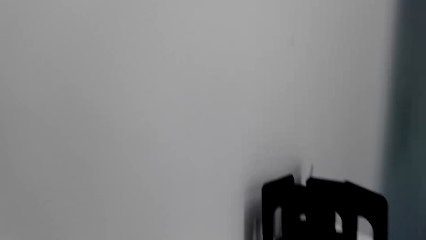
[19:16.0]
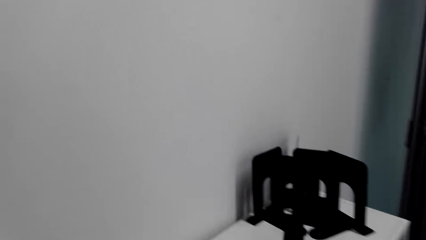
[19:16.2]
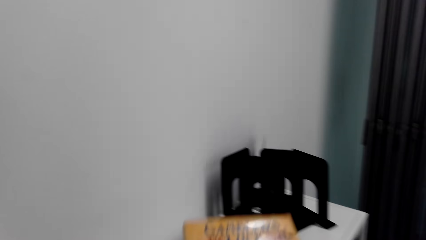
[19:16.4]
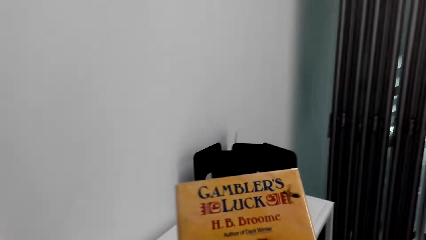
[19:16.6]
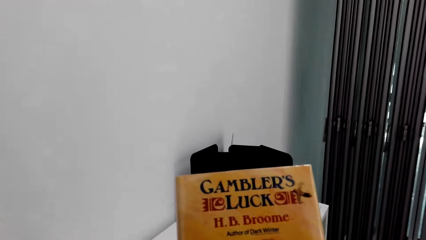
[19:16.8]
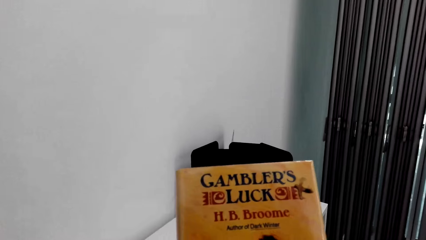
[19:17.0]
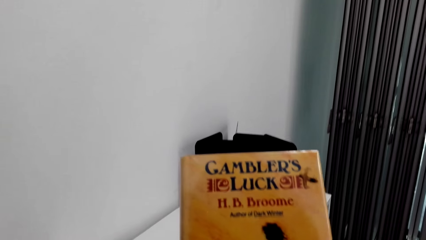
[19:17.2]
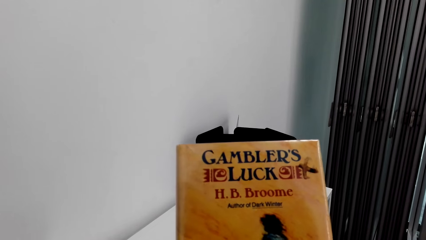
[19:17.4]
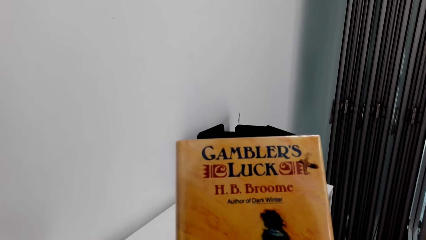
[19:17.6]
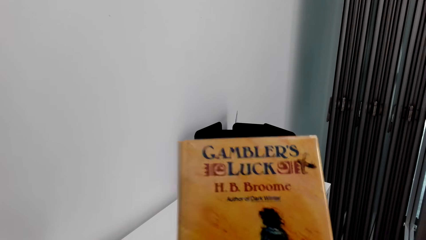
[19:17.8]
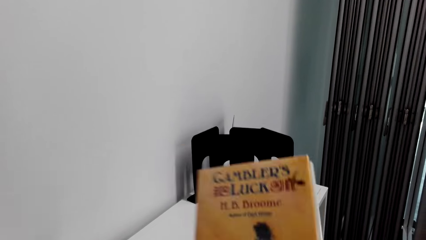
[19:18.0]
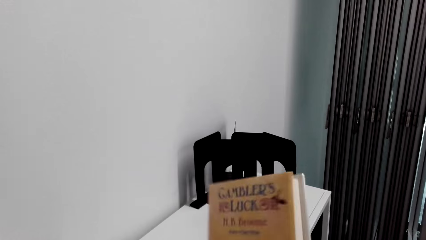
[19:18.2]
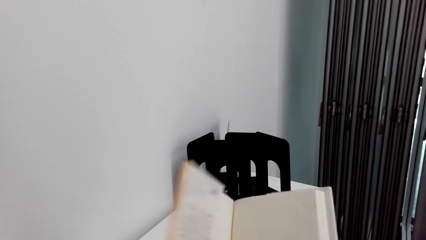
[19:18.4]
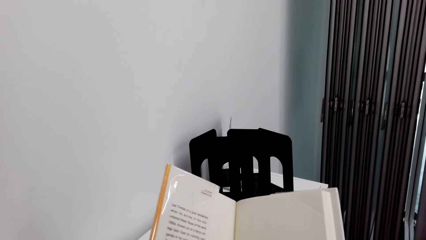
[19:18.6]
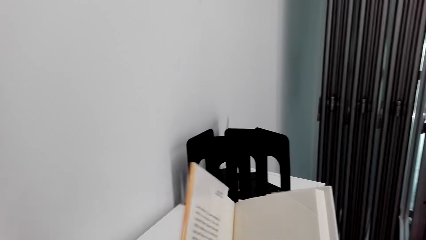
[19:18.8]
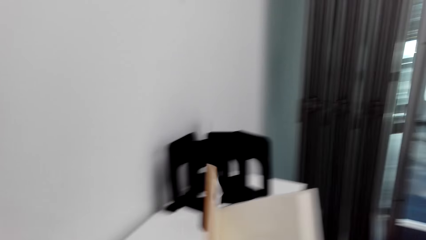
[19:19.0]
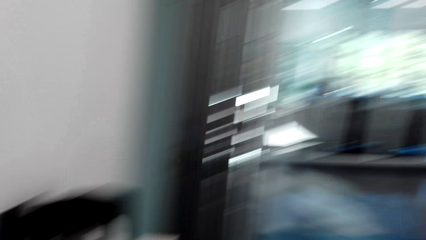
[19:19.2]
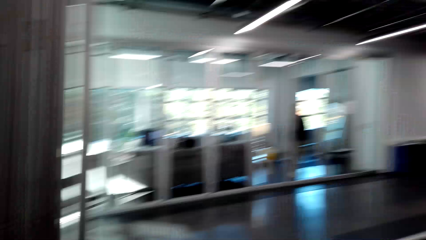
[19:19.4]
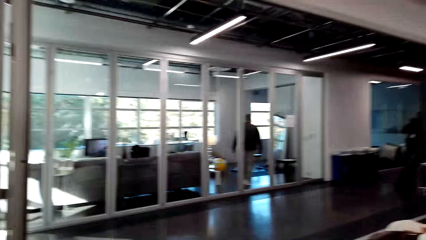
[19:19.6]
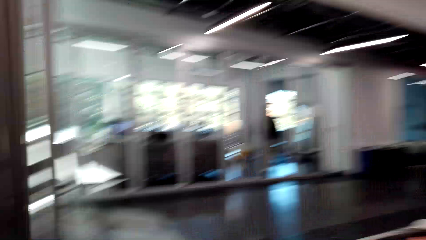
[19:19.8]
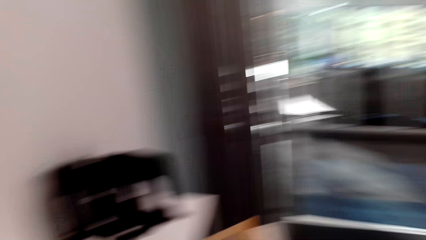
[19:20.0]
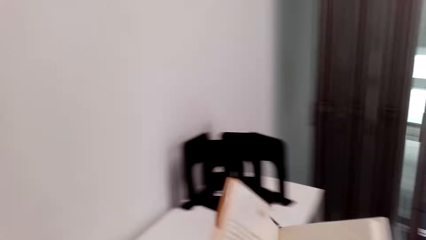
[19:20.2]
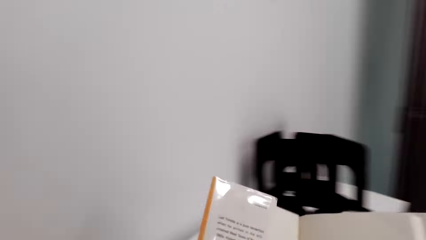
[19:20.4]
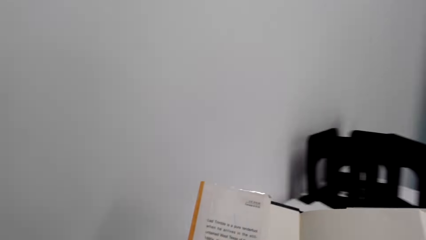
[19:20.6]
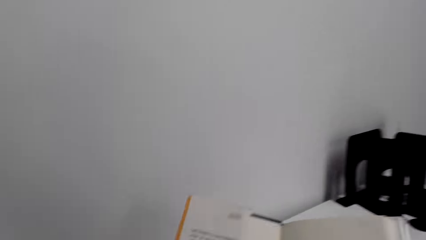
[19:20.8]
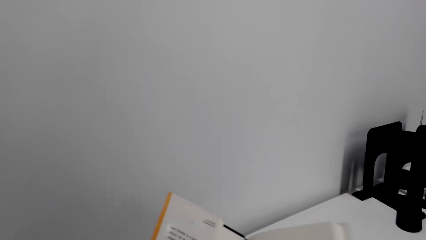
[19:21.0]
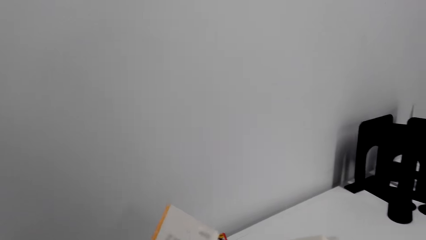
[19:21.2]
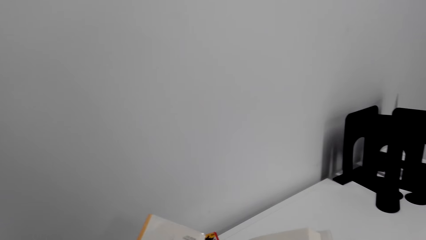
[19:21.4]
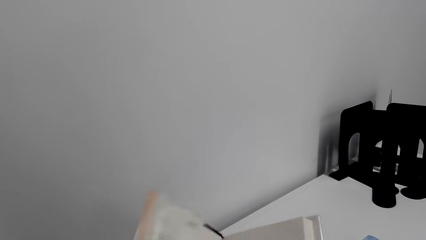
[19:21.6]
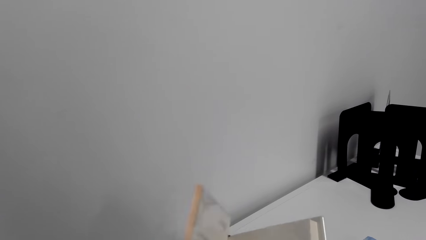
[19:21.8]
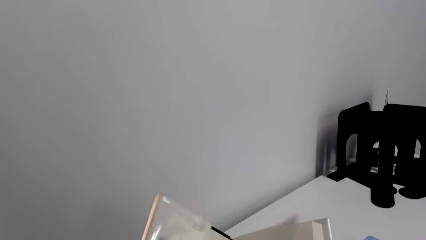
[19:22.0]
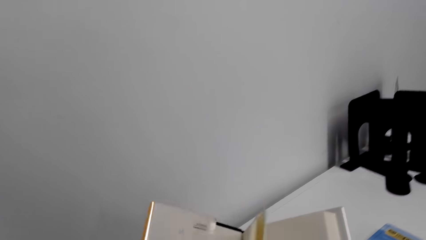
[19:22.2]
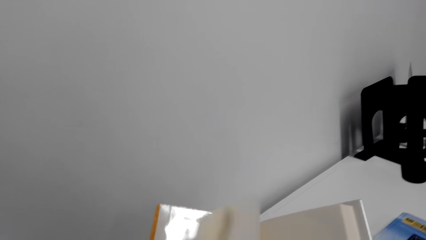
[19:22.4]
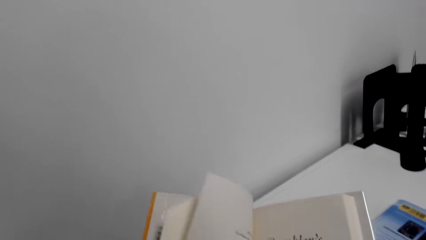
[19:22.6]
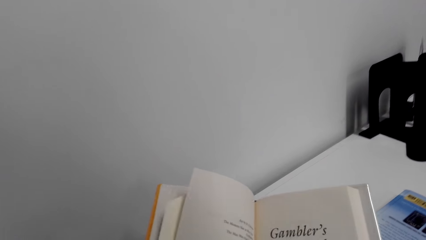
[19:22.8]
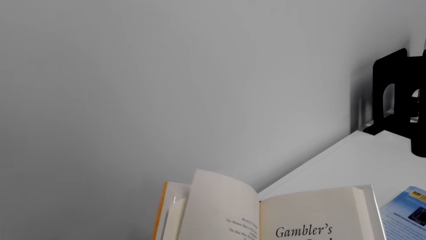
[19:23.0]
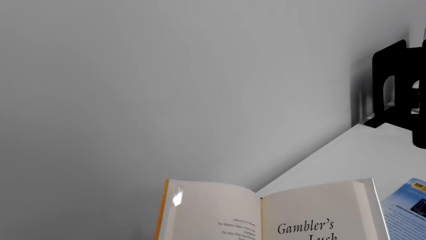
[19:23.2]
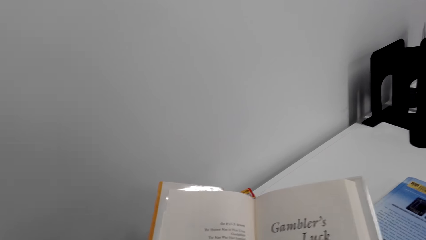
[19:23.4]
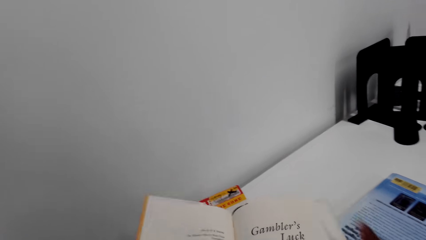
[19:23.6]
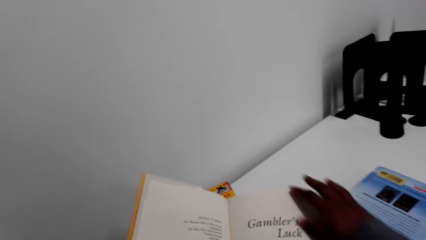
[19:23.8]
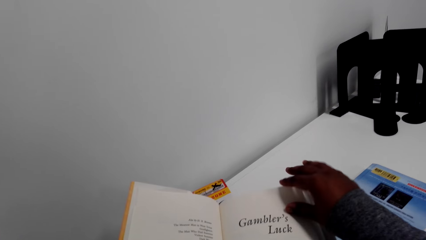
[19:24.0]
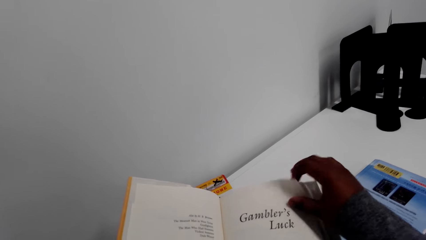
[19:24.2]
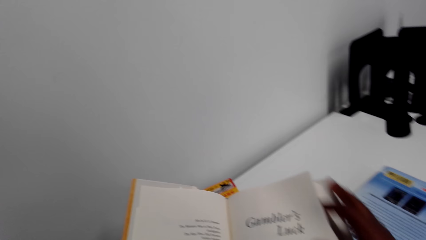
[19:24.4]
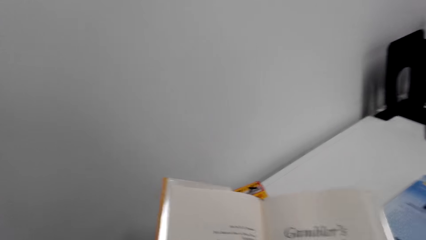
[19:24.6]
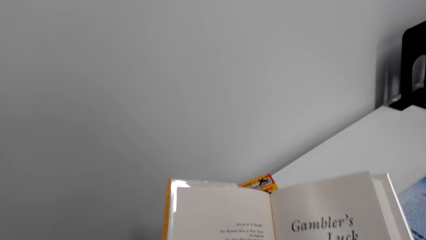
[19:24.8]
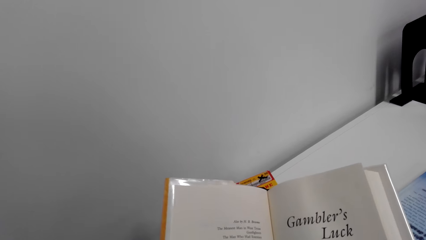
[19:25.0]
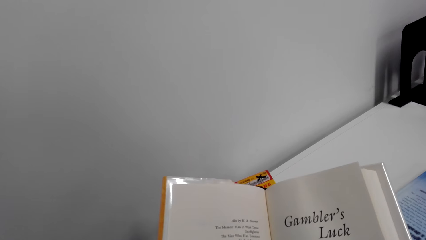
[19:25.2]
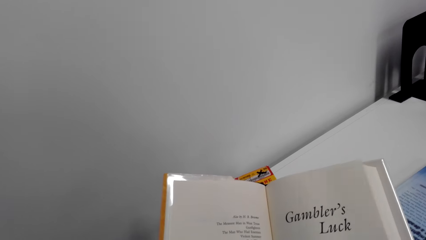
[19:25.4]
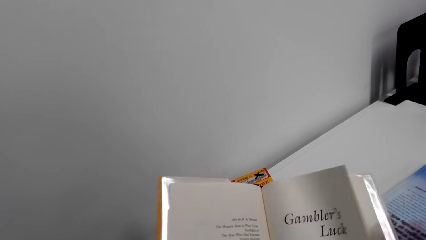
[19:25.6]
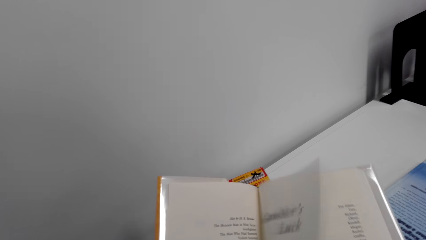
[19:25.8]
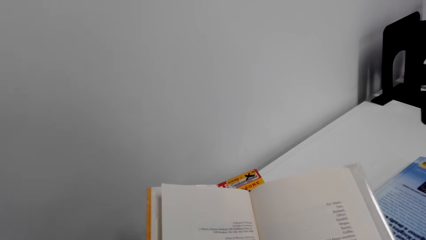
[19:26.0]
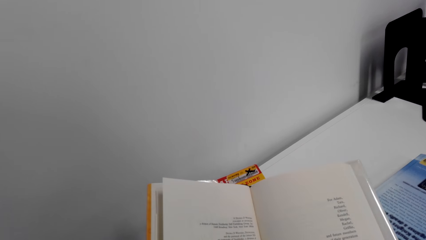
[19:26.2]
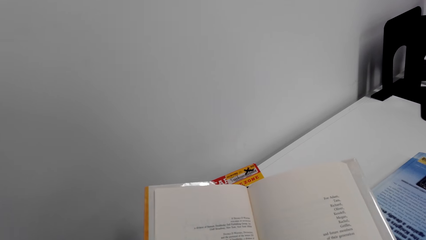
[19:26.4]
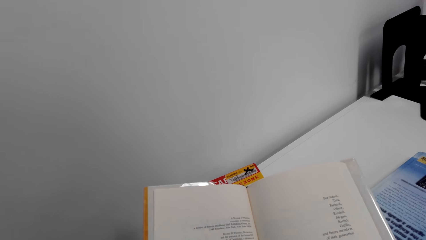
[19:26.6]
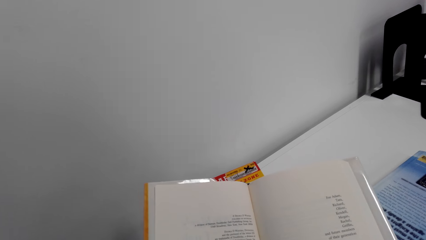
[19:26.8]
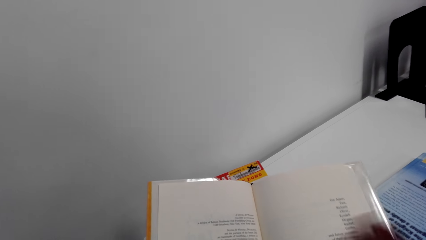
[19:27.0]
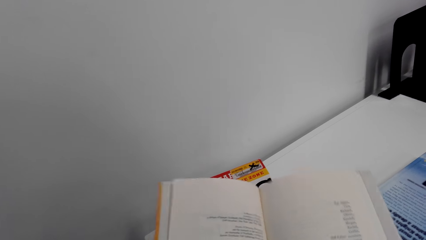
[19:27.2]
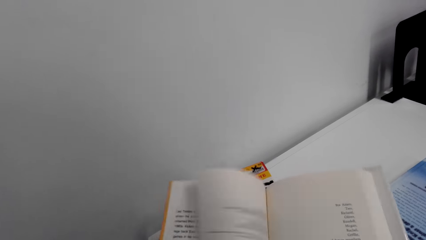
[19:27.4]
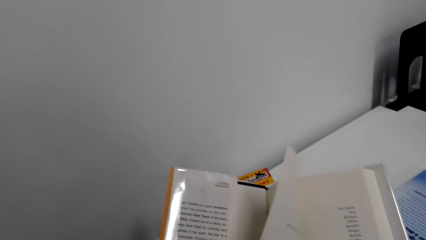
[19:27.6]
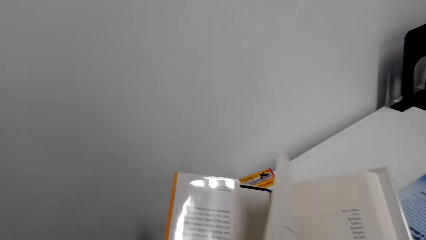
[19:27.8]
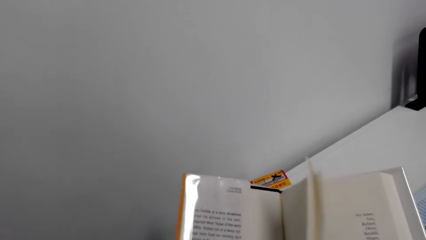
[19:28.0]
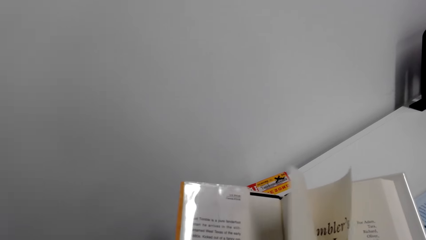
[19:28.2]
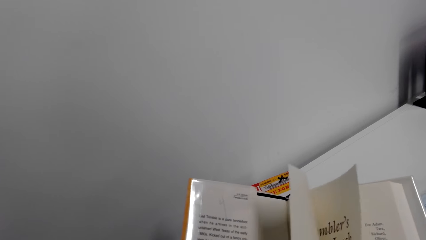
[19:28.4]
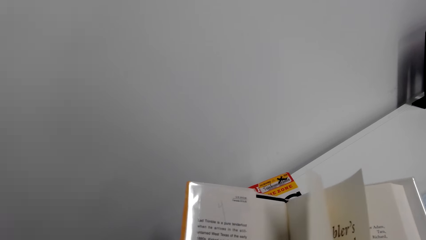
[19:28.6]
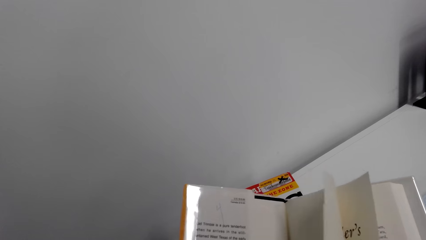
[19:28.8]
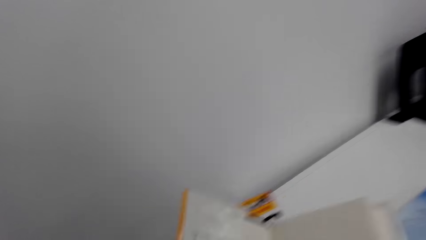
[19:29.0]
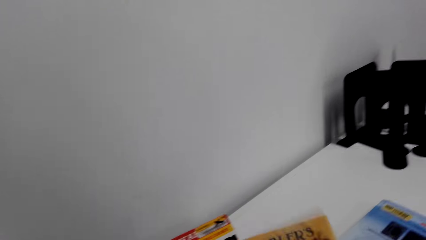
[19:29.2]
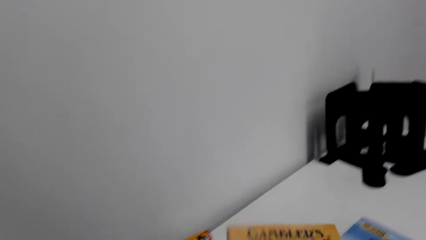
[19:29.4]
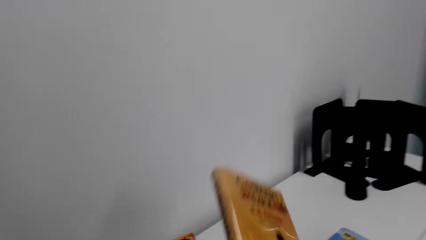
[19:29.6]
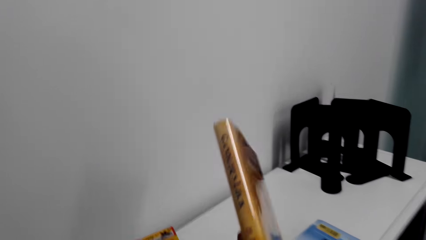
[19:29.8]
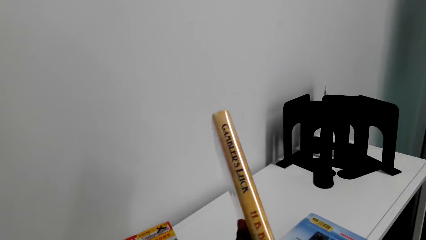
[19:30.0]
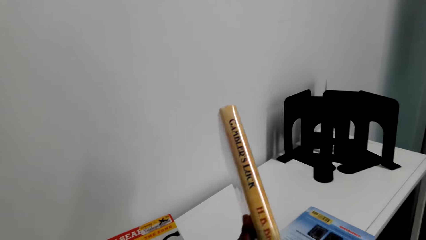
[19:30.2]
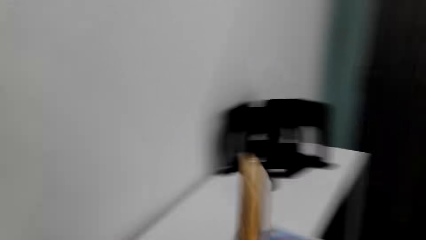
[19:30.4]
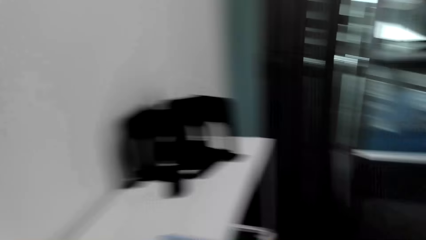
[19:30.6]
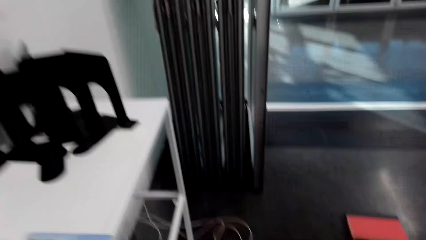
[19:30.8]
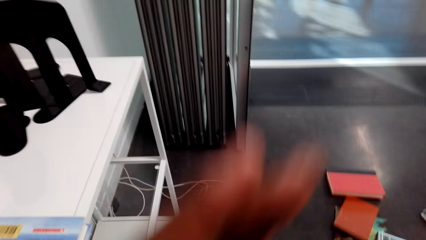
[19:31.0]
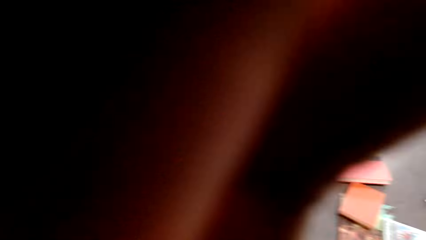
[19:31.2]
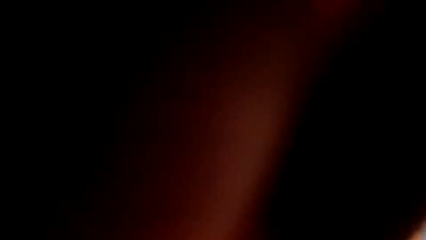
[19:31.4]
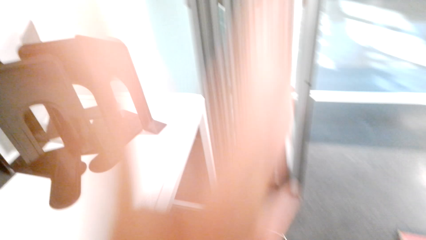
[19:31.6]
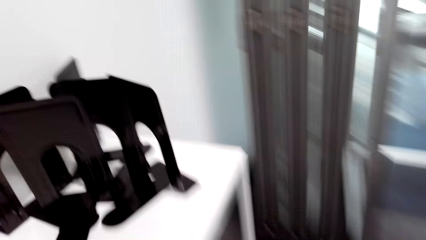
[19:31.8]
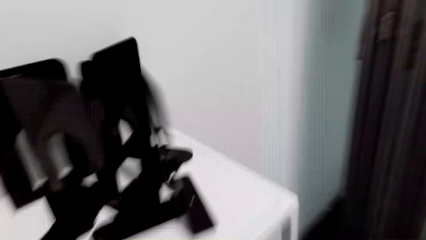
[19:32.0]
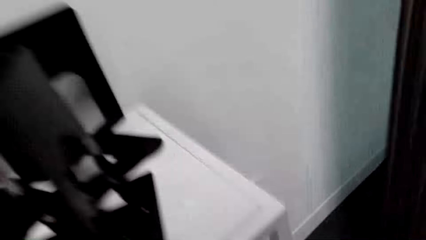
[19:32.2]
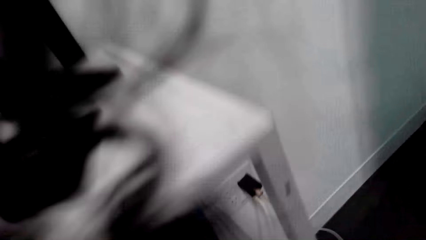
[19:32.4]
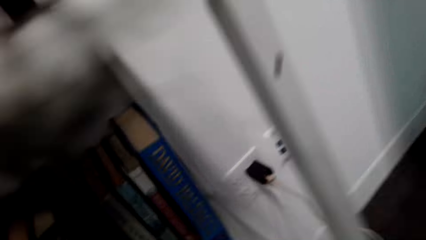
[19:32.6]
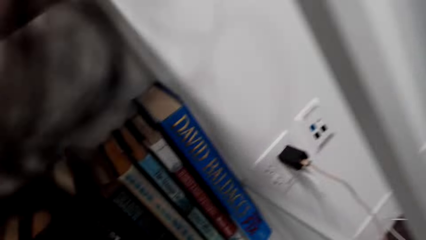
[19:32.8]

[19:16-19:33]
The camera wearer looks at the book. They open the book. They turn the pages.
